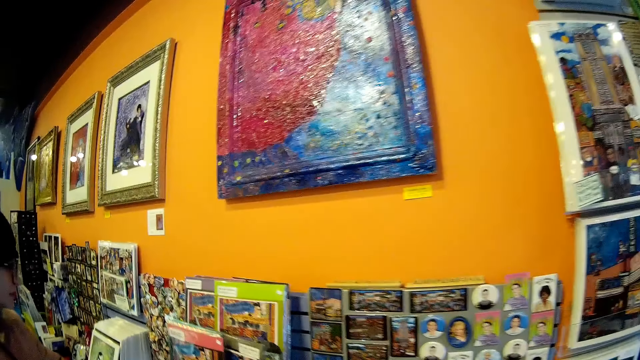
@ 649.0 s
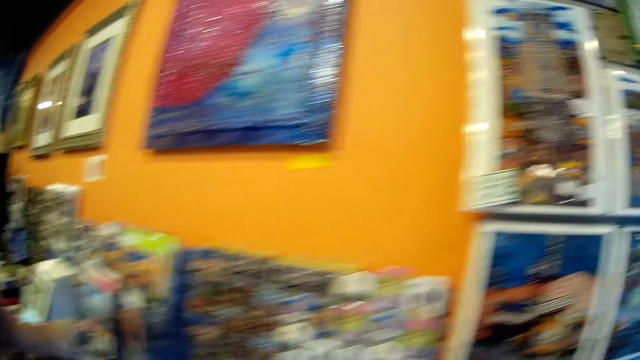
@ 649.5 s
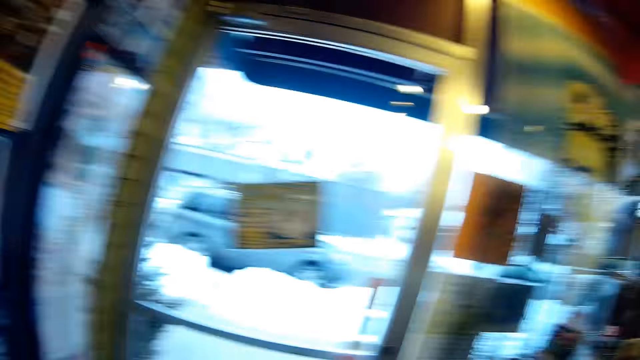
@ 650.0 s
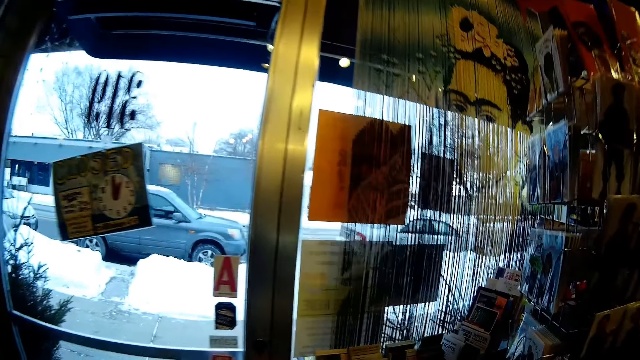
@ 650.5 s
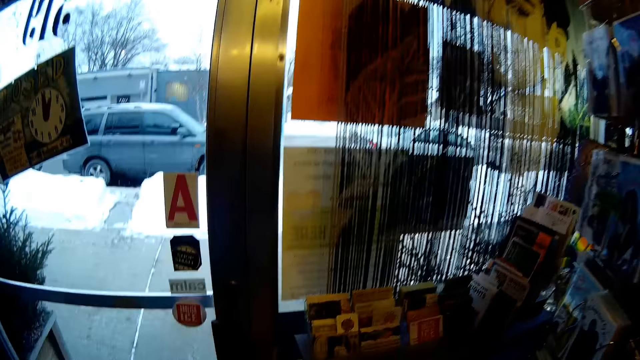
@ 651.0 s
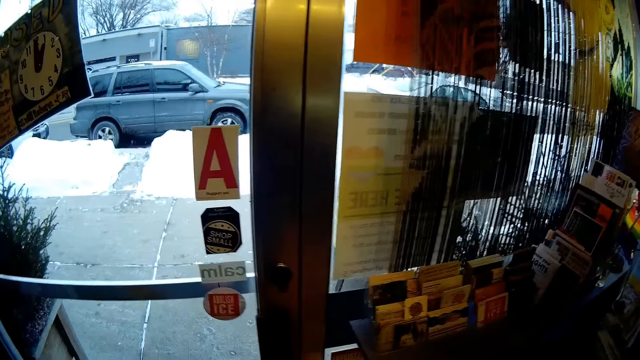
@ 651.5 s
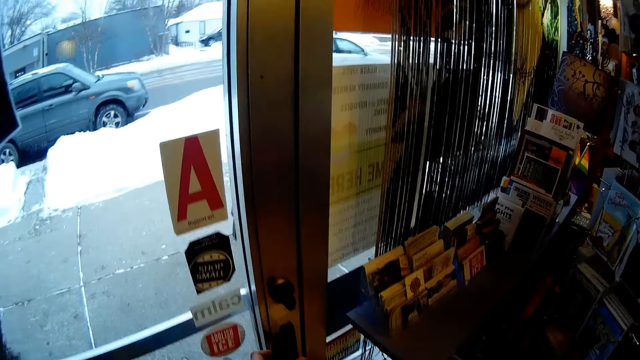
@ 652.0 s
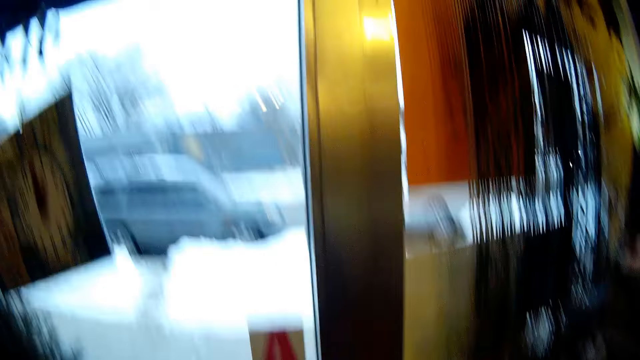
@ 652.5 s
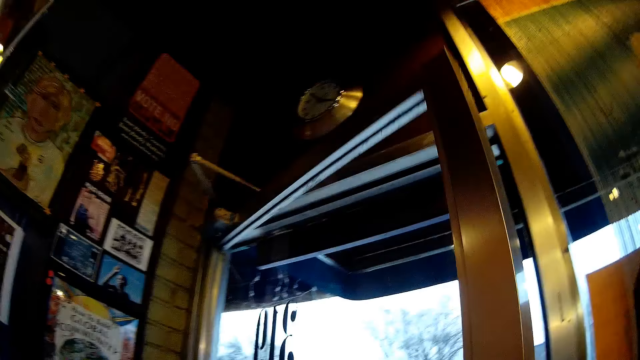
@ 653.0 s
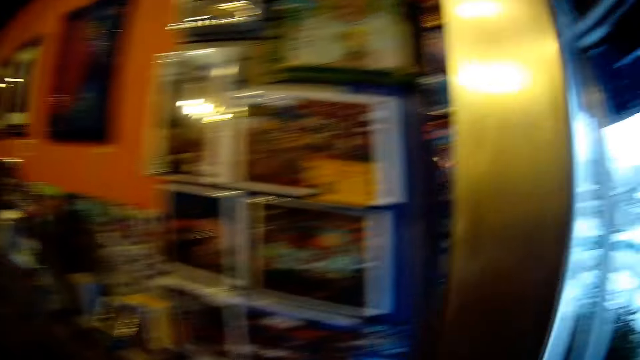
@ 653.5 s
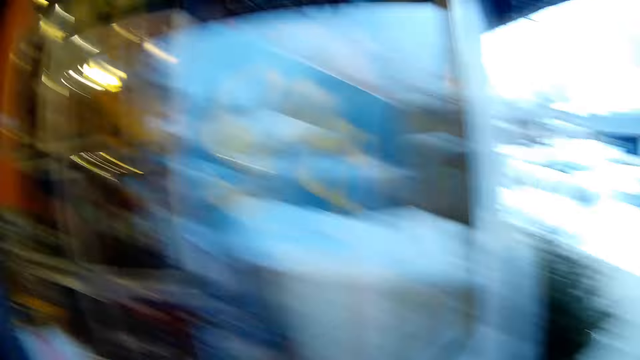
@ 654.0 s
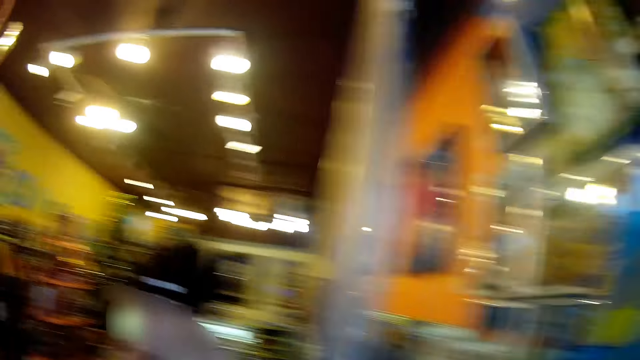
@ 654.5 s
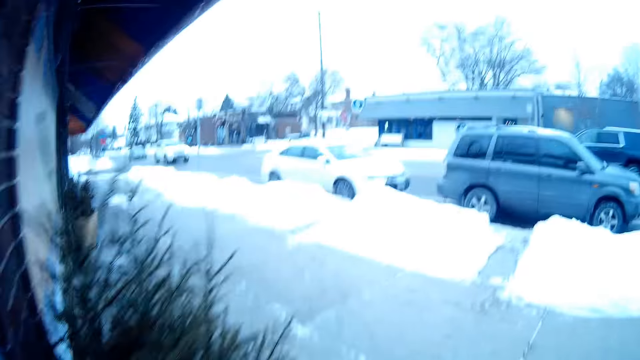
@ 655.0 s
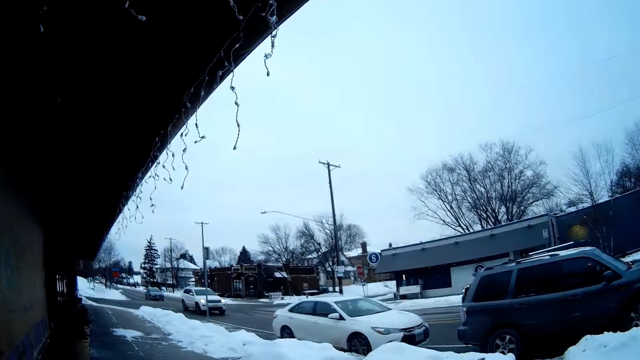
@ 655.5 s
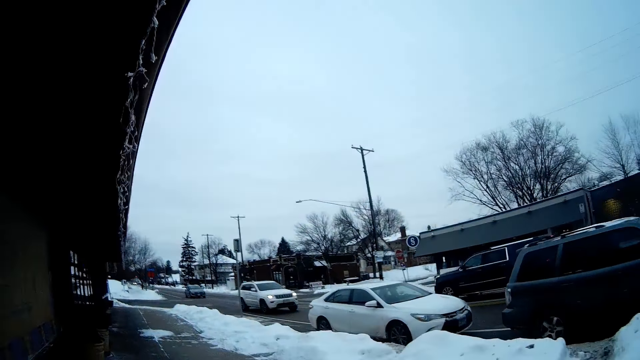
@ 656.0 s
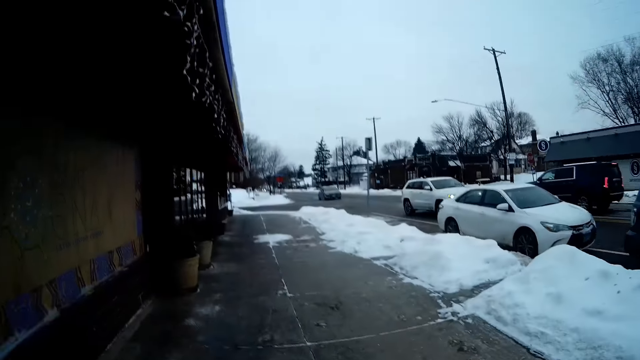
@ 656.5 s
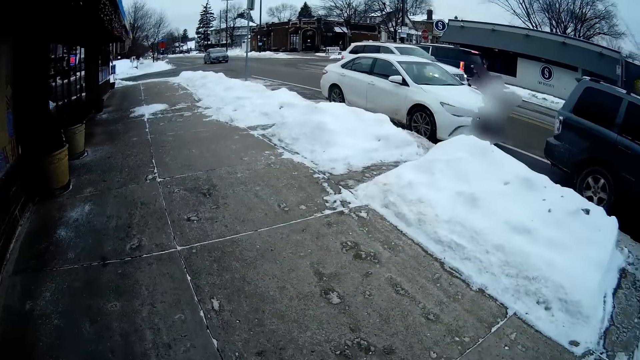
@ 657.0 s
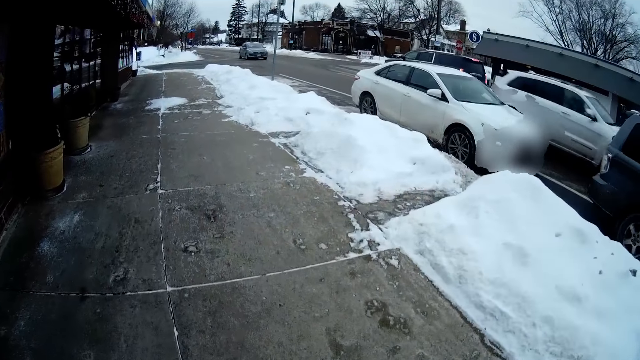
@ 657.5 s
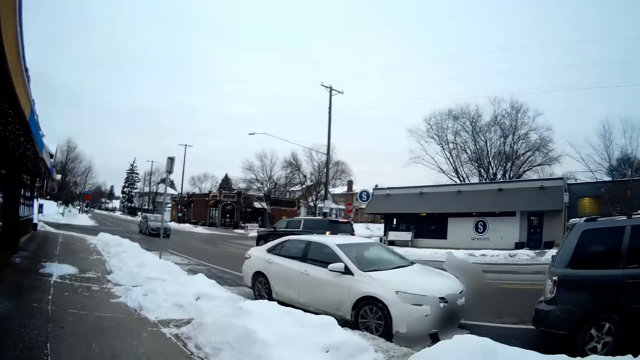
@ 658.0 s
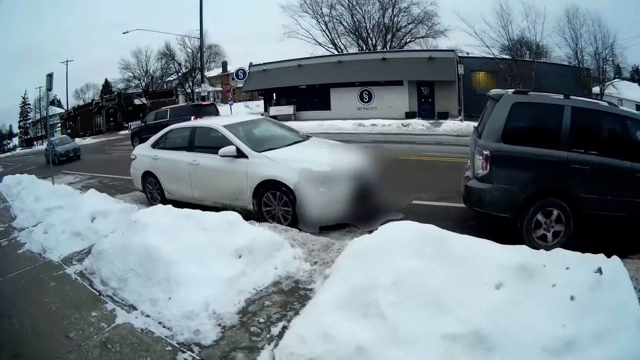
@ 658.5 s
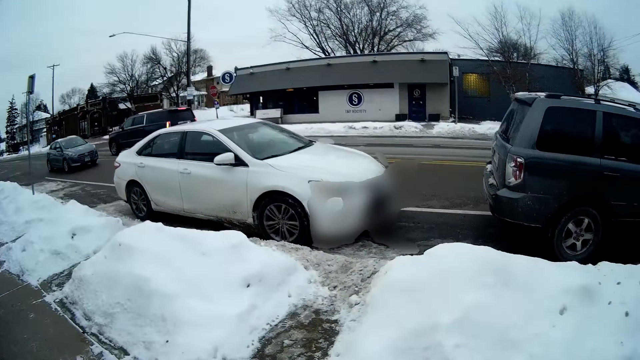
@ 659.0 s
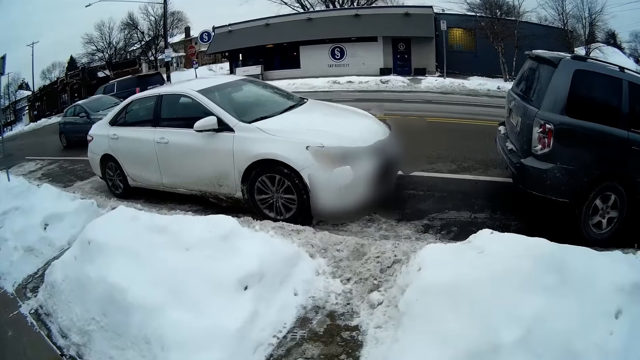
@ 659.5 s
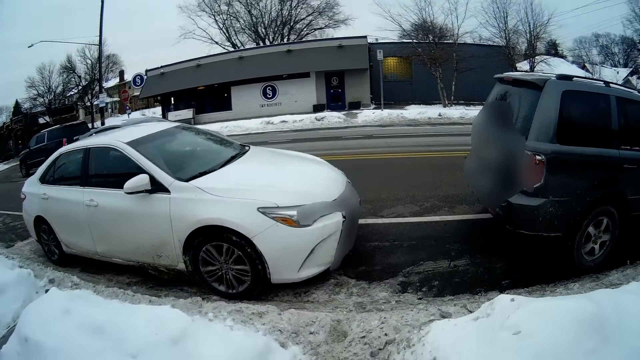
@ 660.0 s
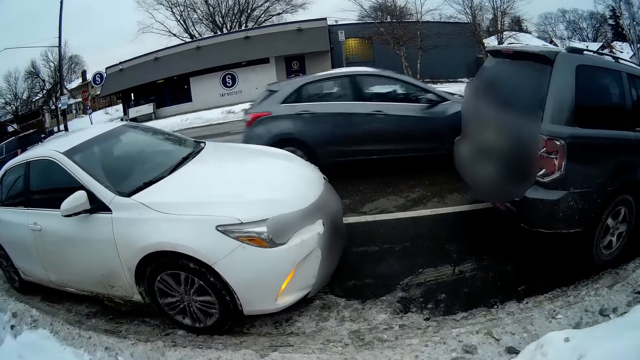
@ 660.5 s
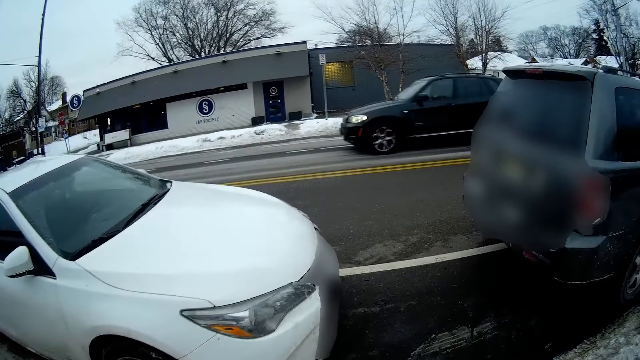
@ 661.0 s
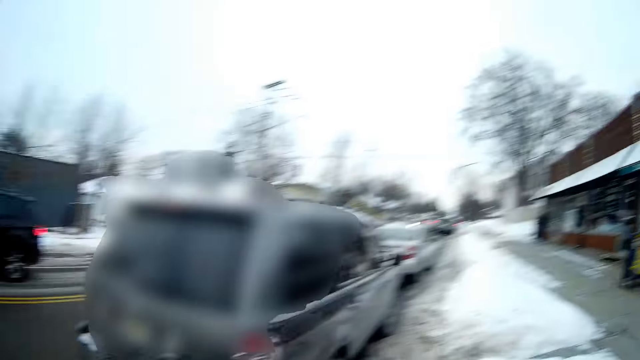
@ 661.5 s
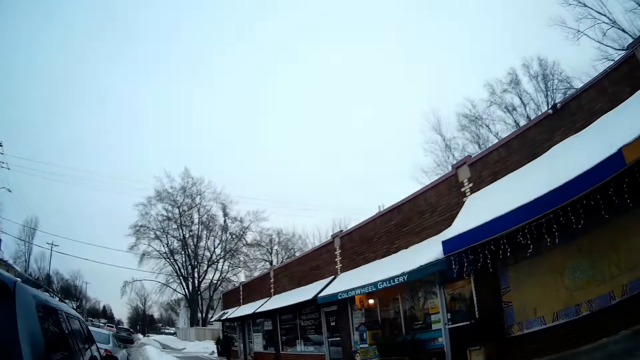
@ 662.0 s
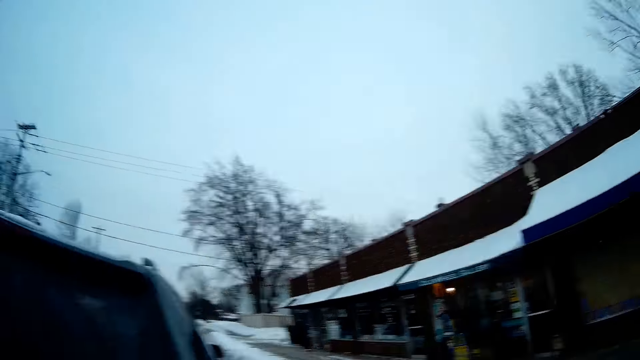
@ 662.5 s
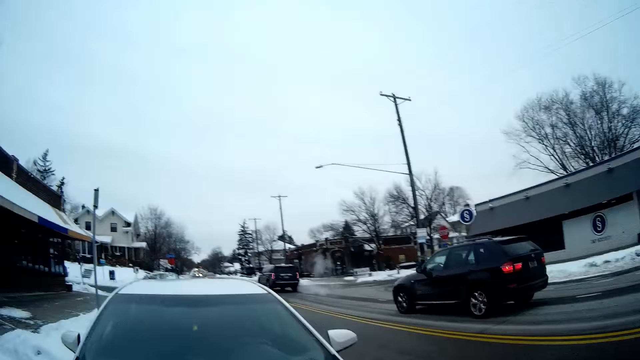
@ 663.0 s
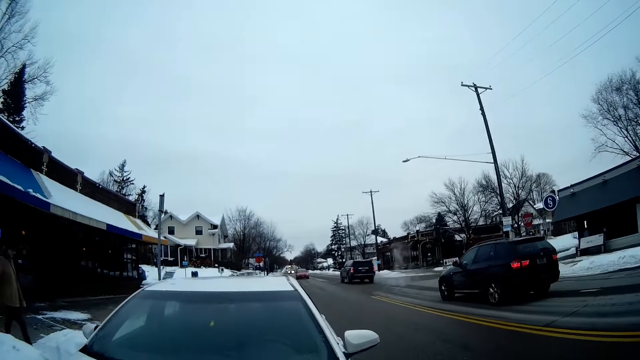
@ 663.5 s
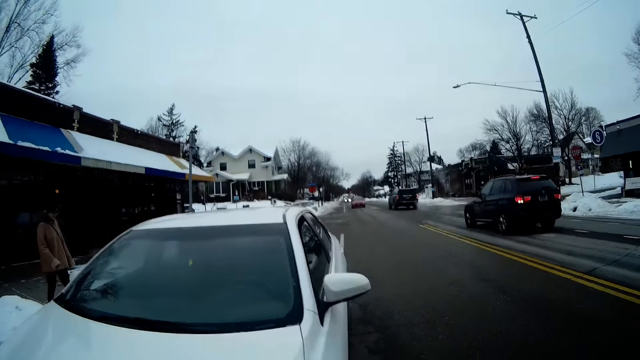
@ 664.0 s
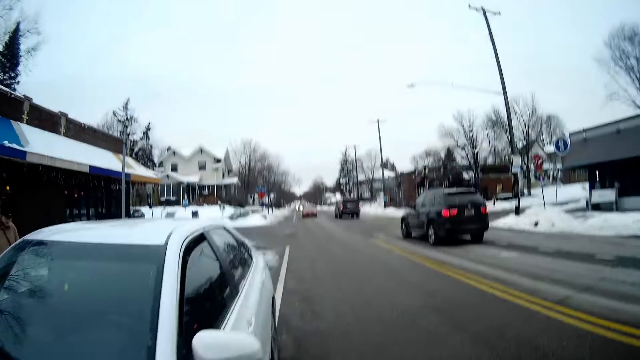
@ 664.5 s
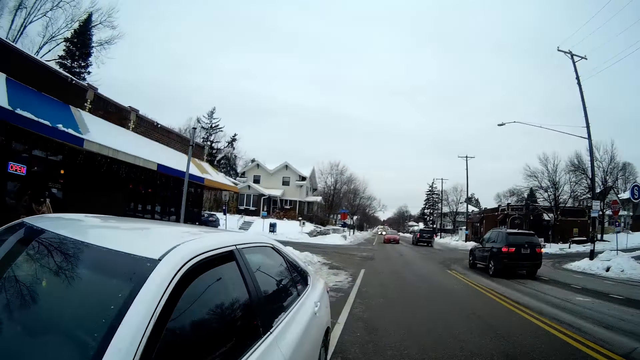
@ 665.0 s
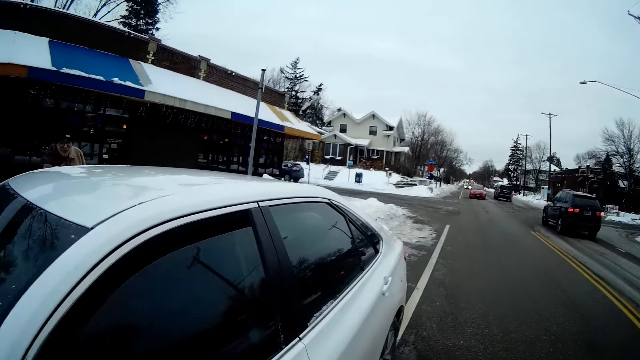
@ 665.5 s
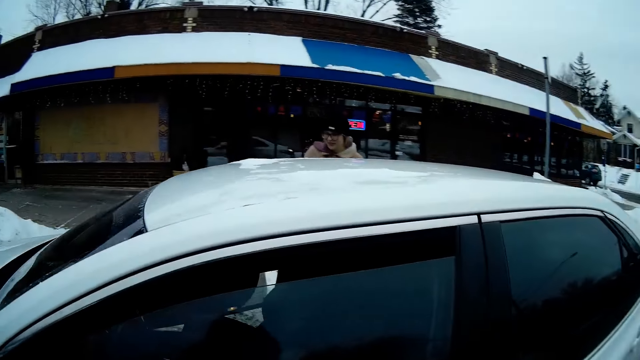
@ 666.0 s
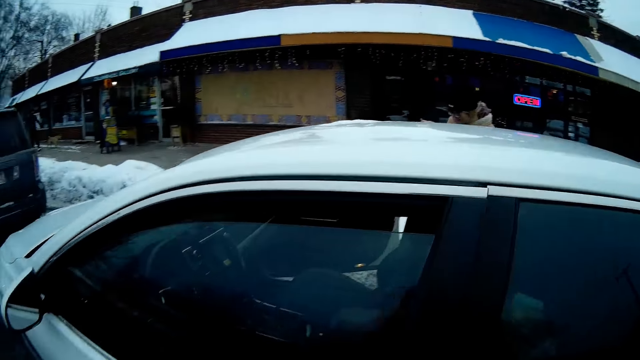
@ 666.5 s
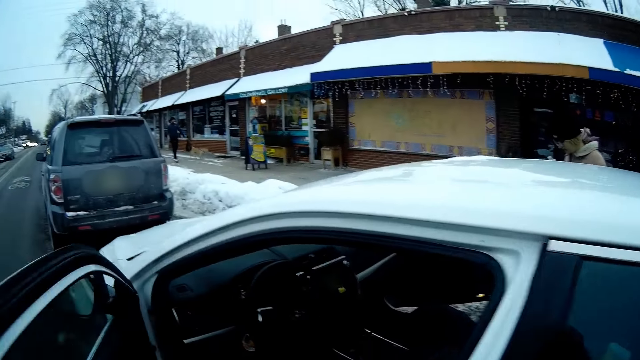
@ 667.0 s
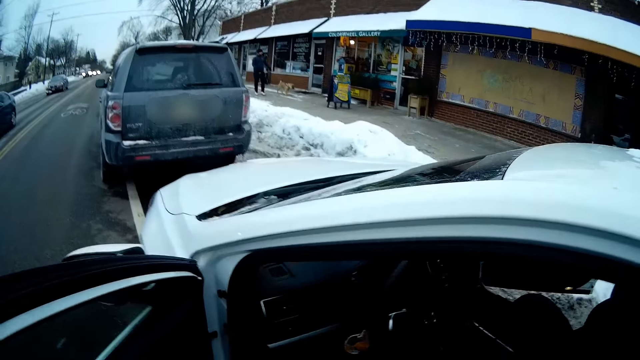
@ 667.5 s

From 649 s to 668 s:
The camera wearer looks around the decoration shop. She looks through the door. She opens the door. She walks out of the grocery store. She looks around. She walks towards a car parked in front of the grocery store. She opens the car door with her hand. She enters the car.
